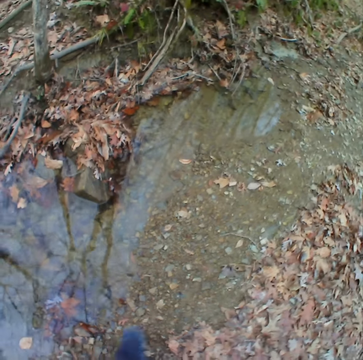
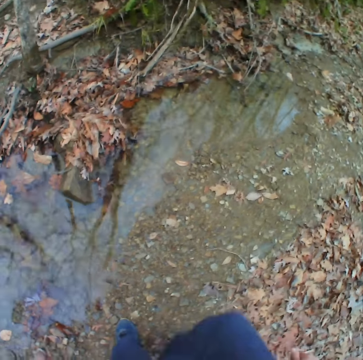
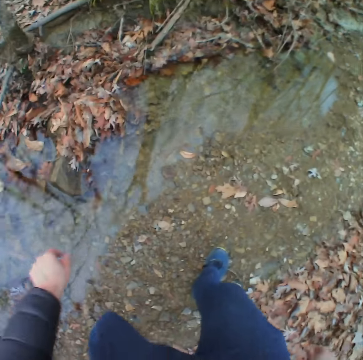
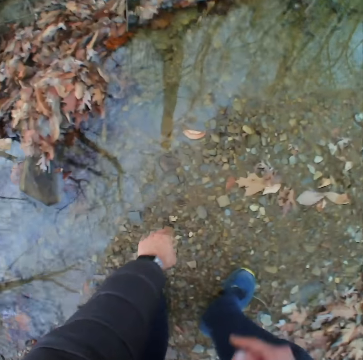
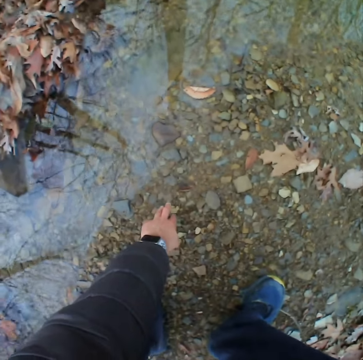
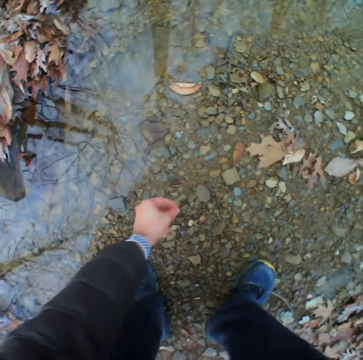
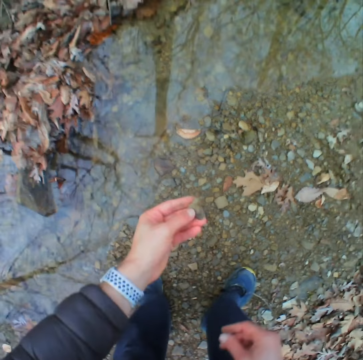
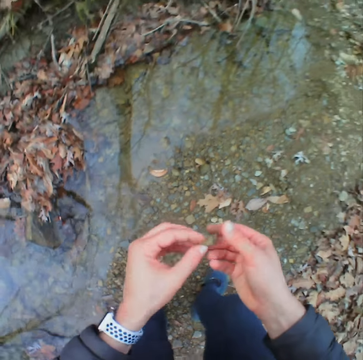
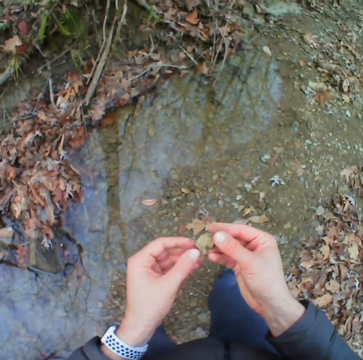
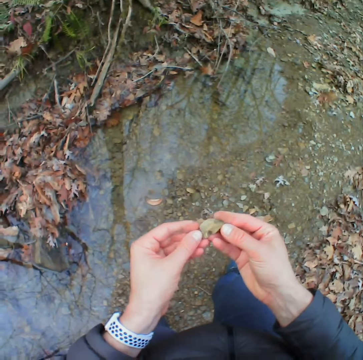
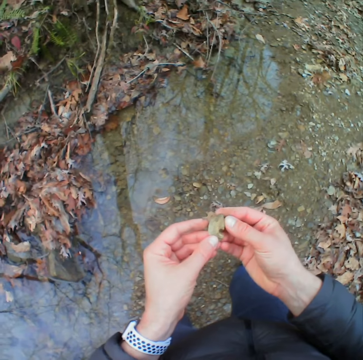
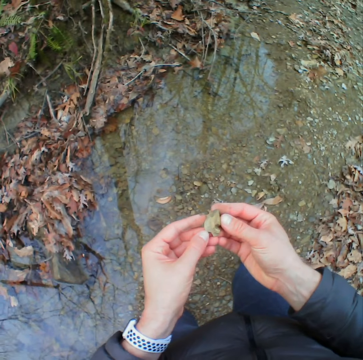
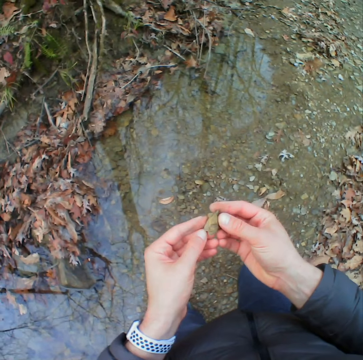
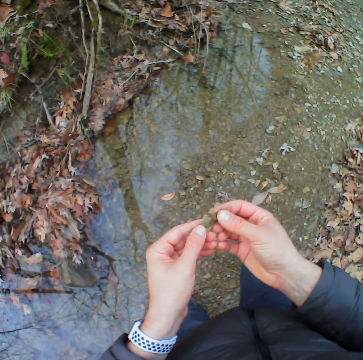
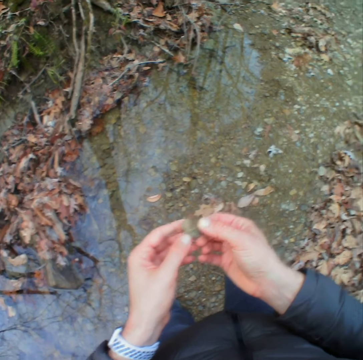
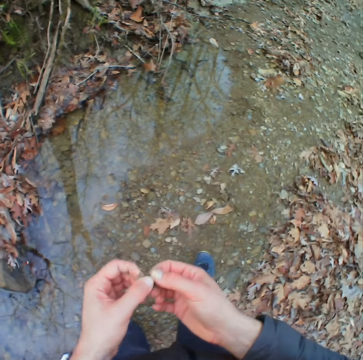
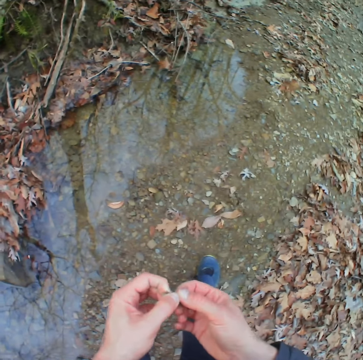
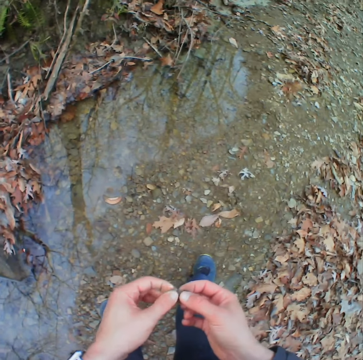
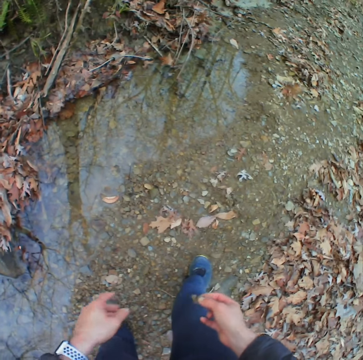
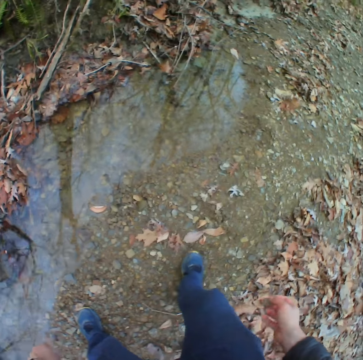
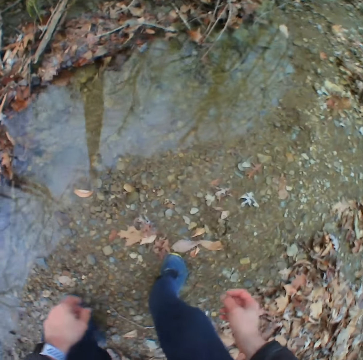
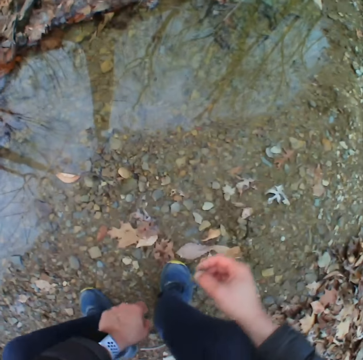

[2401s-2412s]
The camera wearer stands up. They pick a stone. They look at the stone.

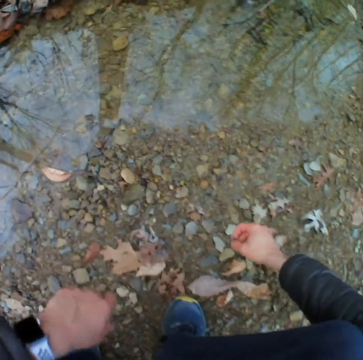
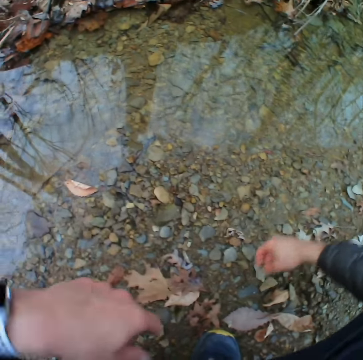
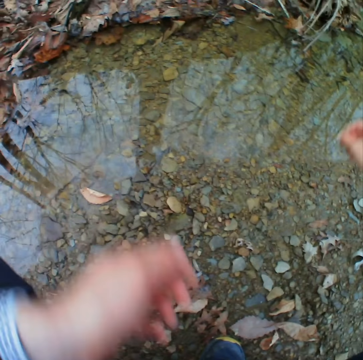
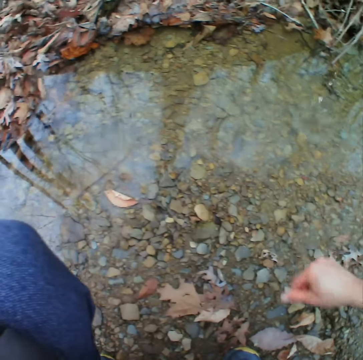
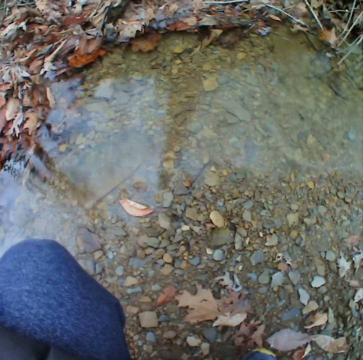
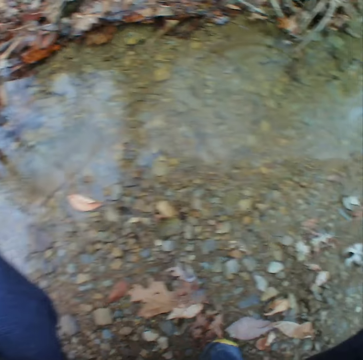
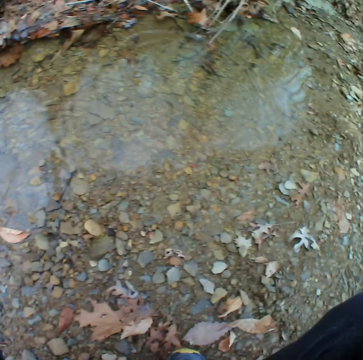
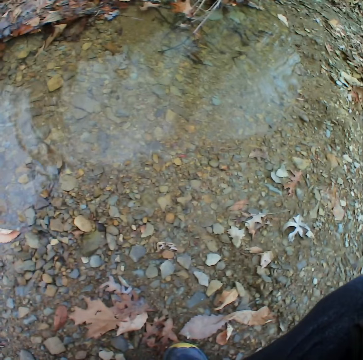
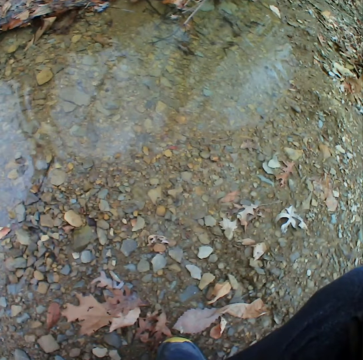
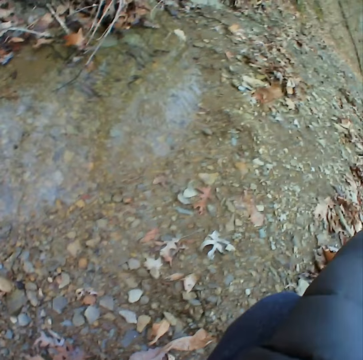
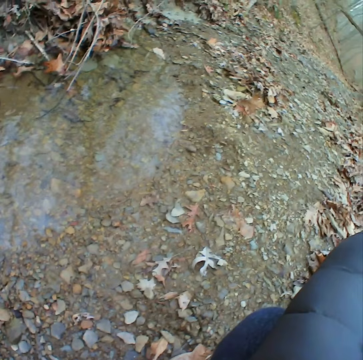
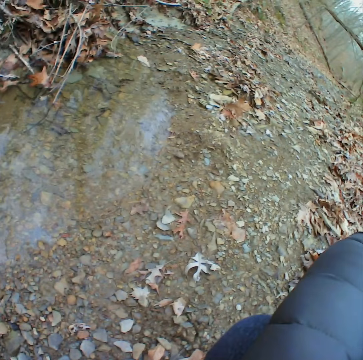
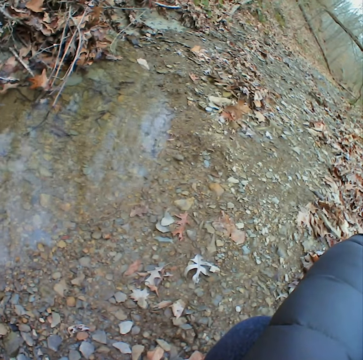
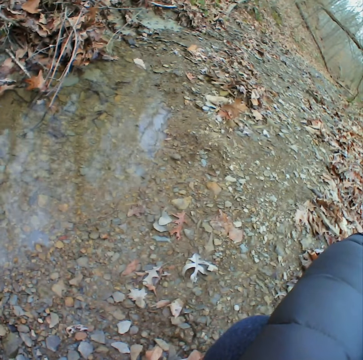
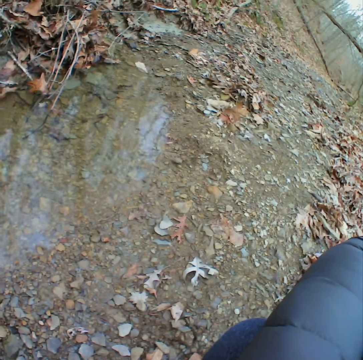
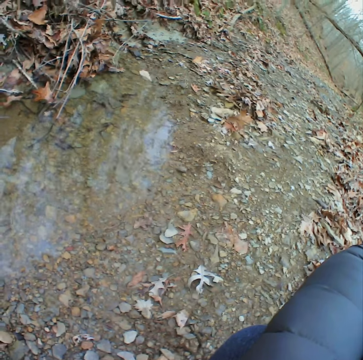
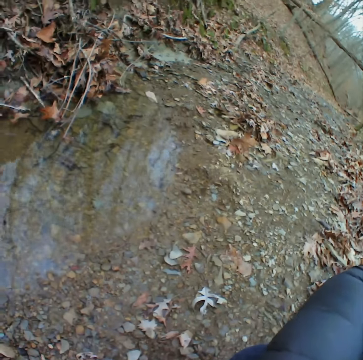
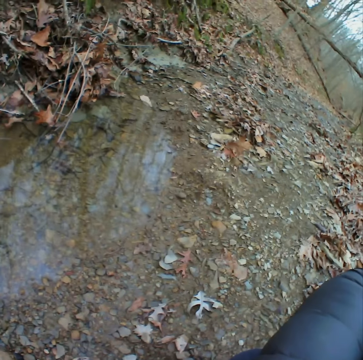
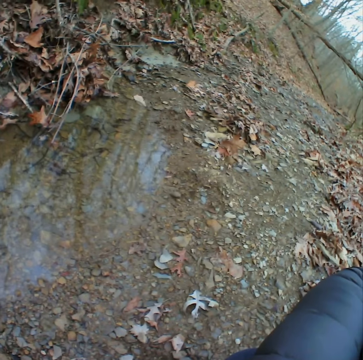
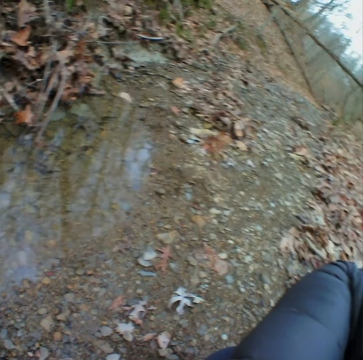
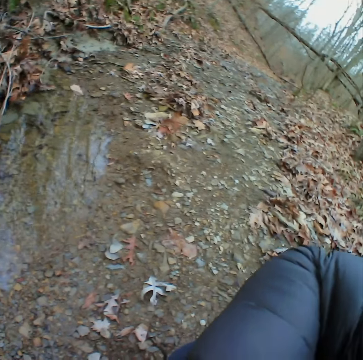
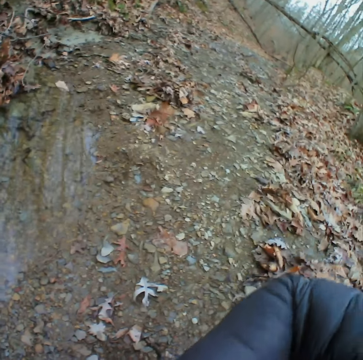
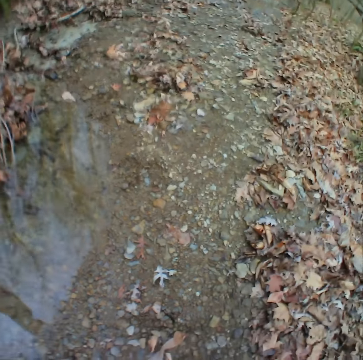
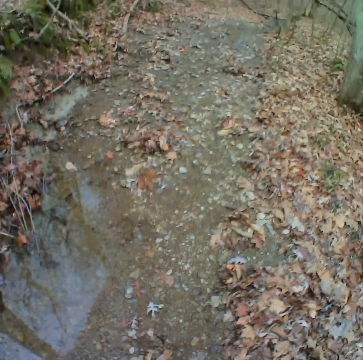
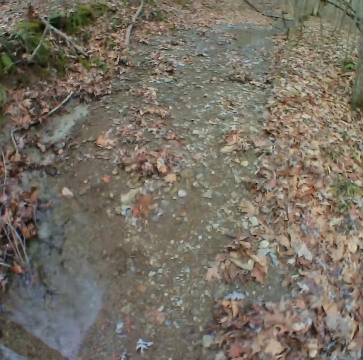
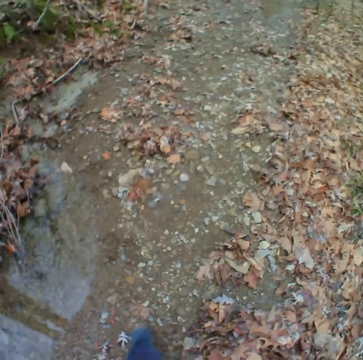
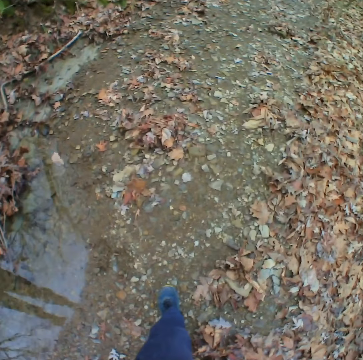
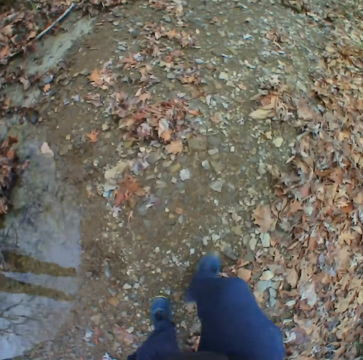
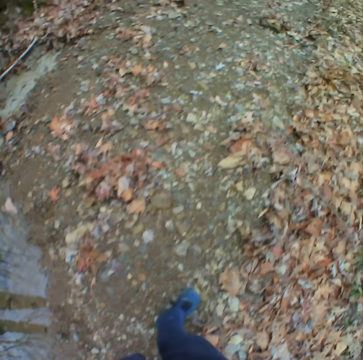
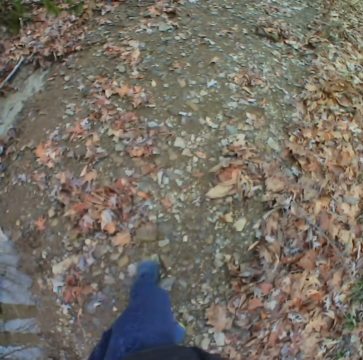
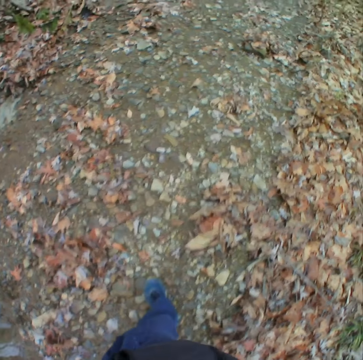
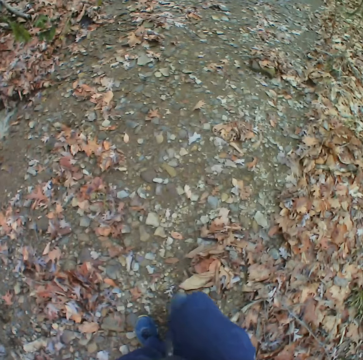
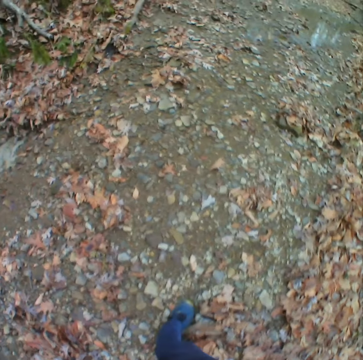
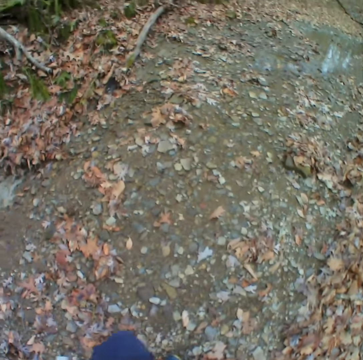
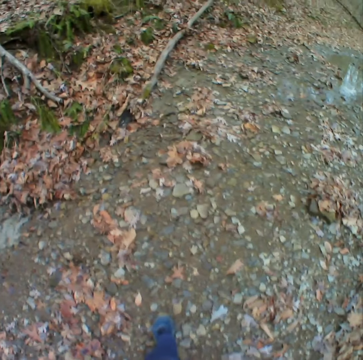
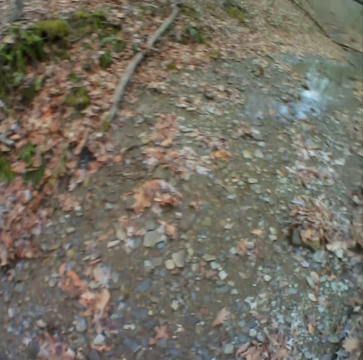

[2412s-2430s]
The camera wearer throws something in the water. They stare at the water. They stand in the forest. They walk around the forest.

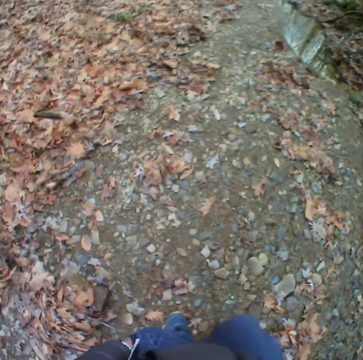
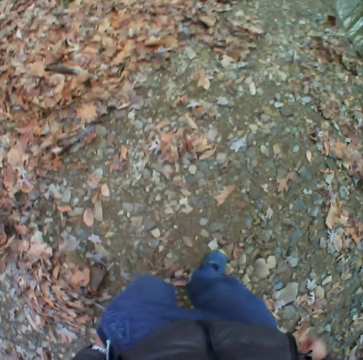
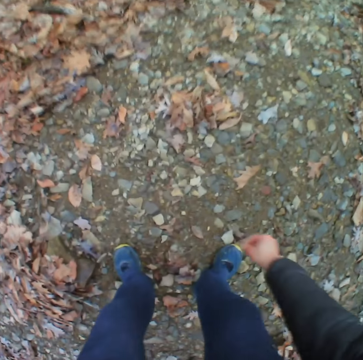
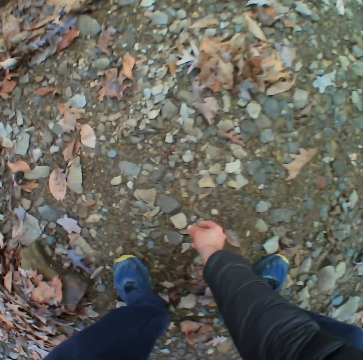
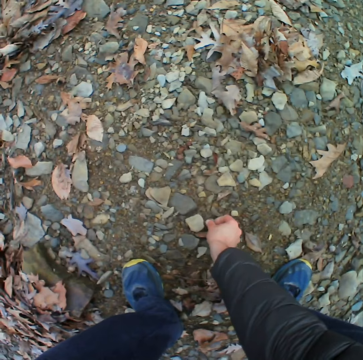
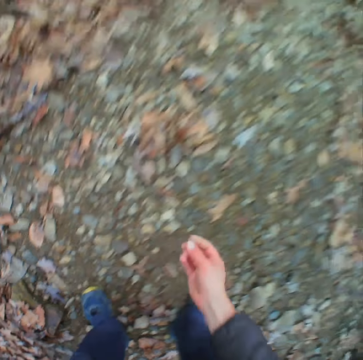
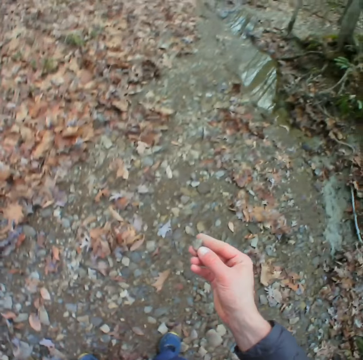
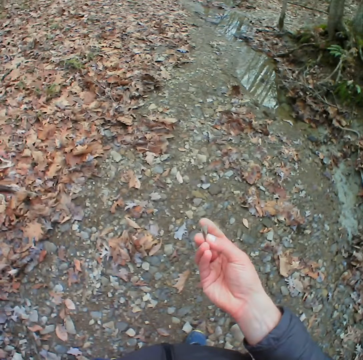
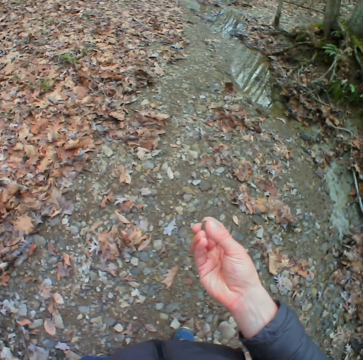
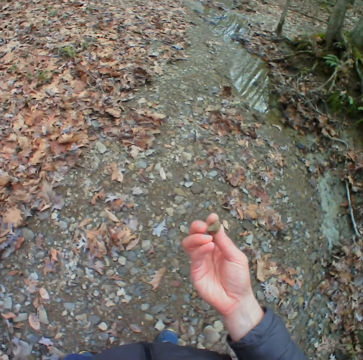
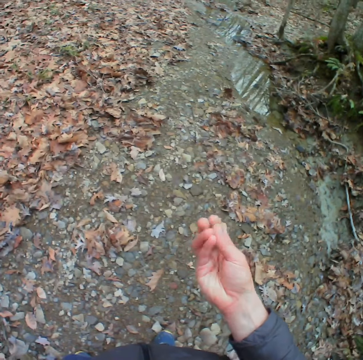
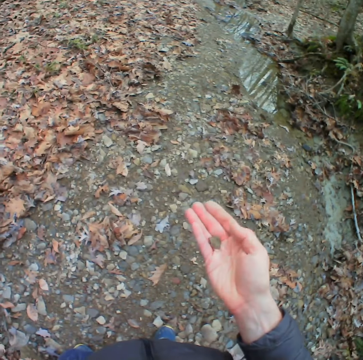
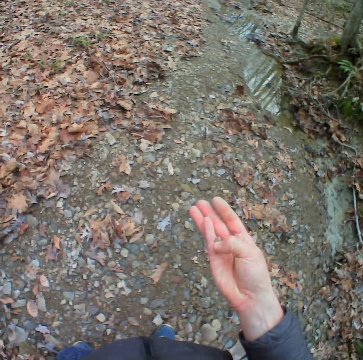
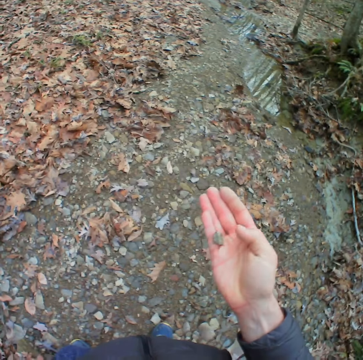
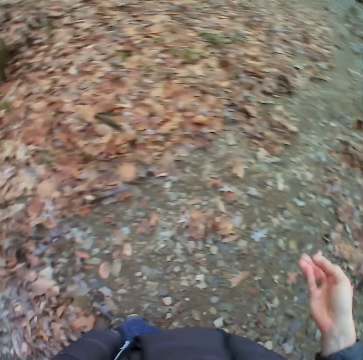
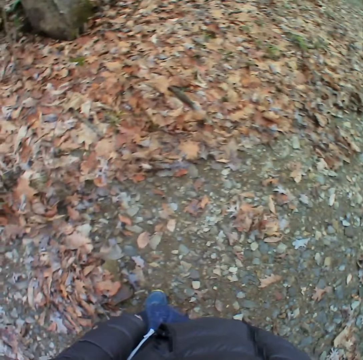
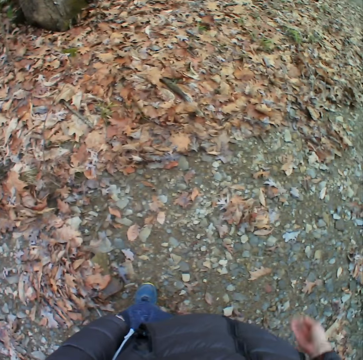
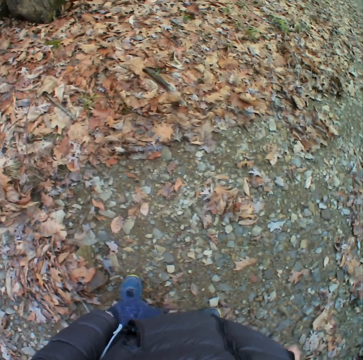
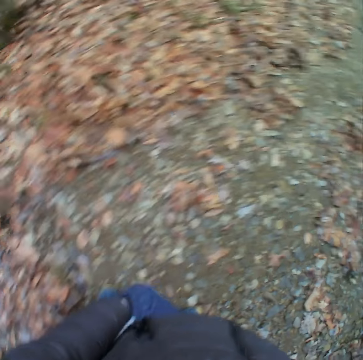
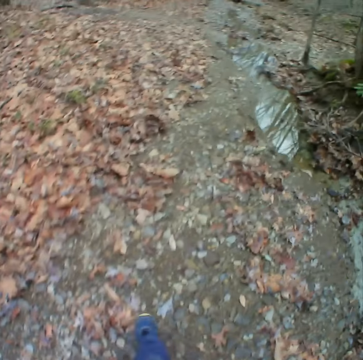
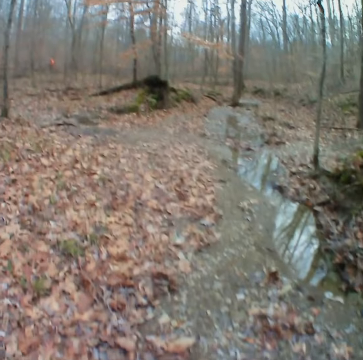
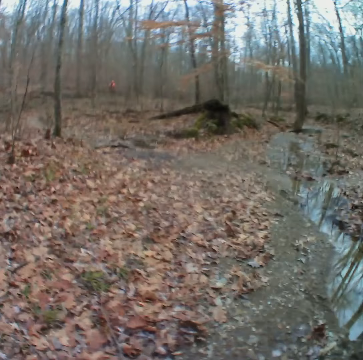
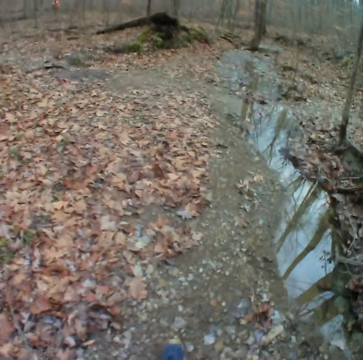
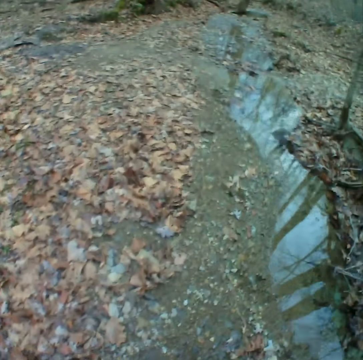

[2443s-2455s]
The camera wearer picks a piece of stone. They hold the stone. They look at the stone. They throw down the stone. They walk in the forest.
